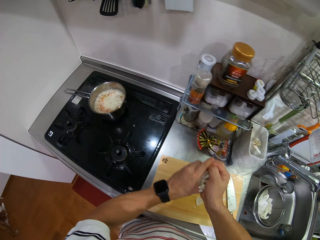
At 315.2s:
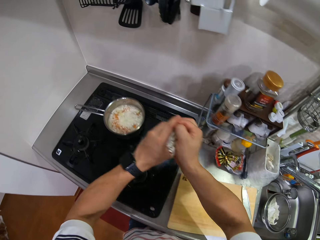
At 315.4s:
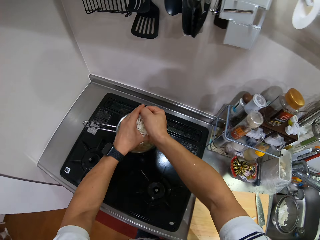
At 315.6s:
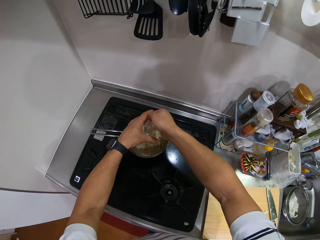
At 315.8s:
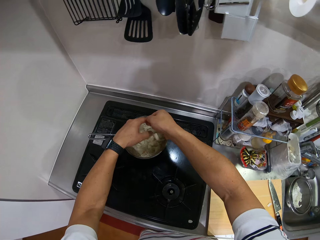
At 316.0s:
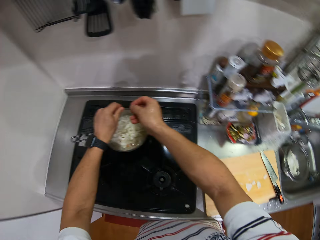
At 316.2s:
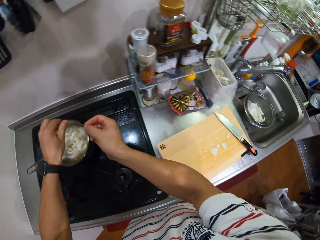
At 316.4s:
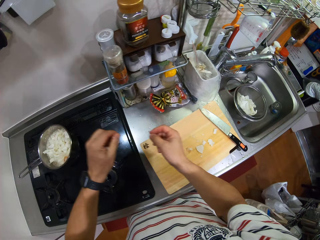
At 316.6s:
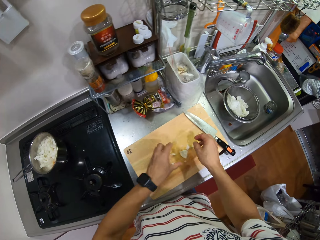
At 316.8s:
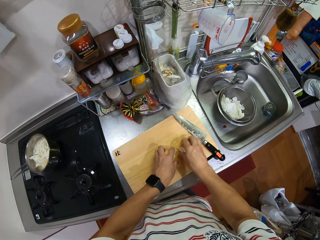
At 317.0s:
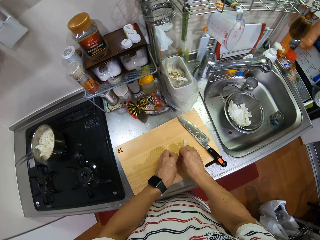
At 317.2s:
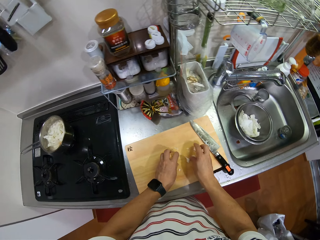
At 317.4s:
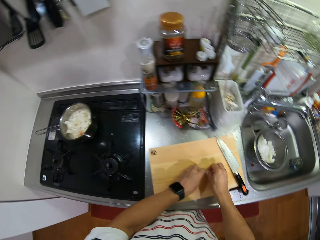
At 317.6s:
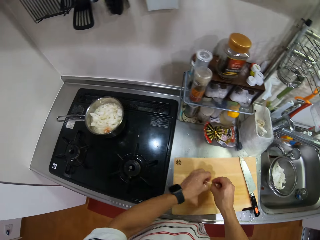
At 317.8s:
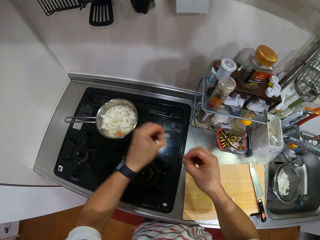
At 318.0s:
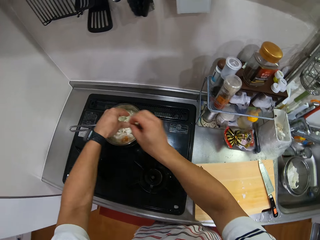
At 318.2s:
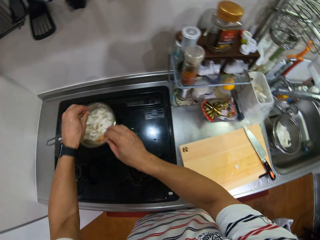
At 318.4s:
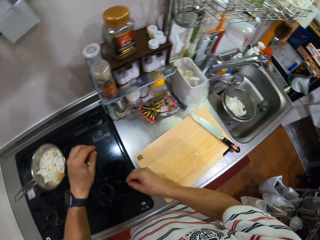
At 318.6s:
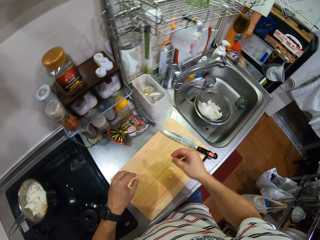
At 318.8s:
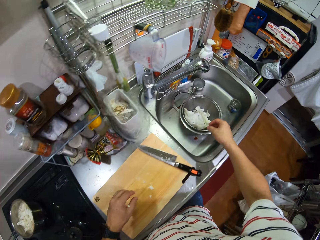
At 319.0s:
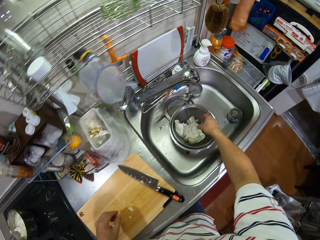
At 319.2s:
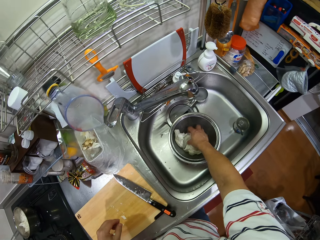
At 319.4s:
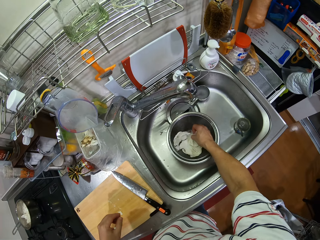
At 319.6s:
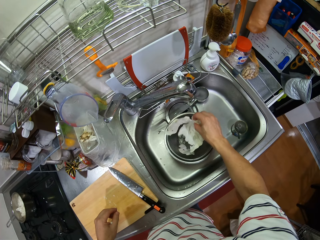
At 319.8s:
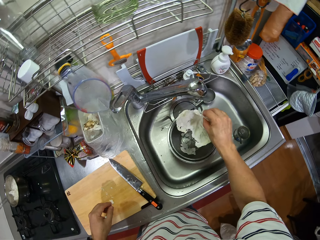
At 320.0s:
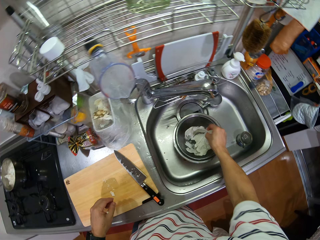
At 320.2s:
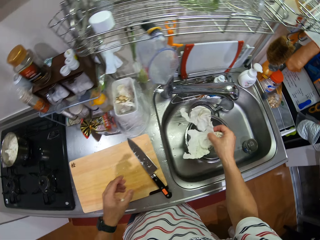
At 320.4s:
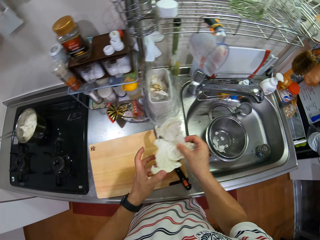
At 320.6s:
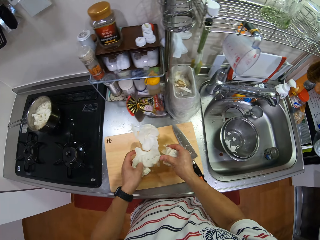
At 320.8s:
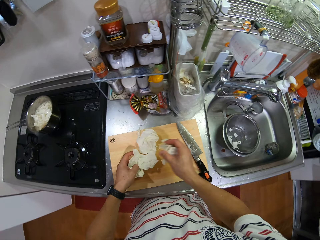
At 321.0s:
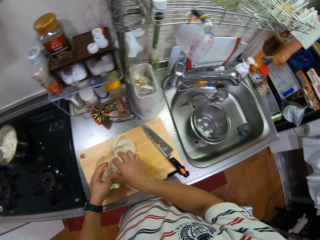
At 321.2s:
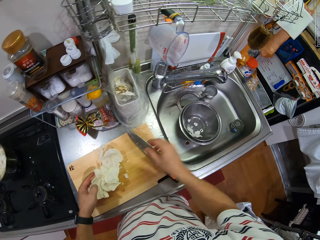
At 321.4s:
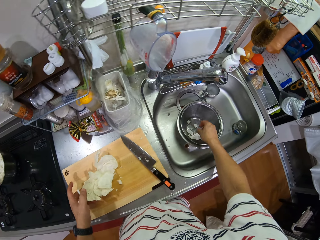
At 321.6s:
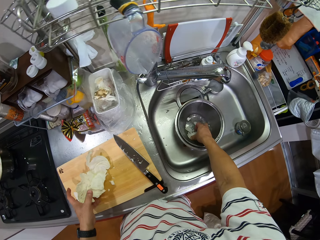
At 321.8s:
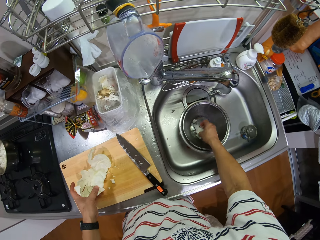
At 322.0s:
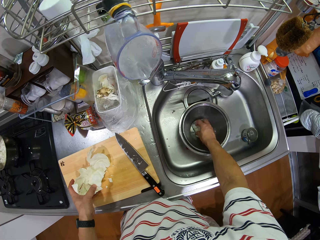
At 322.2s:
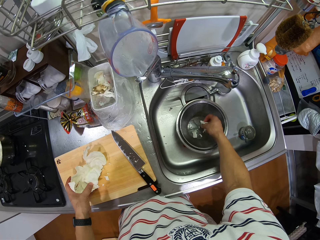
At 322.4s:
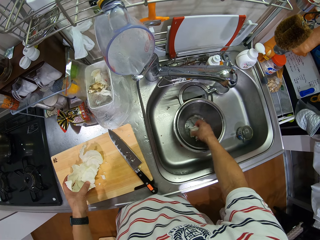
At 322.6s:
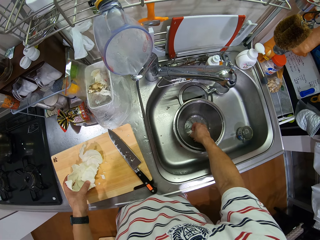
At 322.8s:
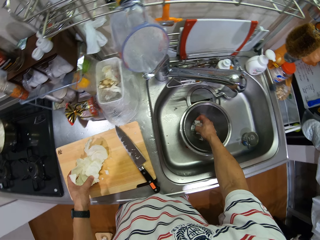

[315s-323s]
The camera wearer puts the cabbage in the cooking pot. They pick the cabbage from the colander. They put the cabbage in the cooking pot. They pick cabbage from the bowl strainer. They put the cabbage on the chopping board. They pick cabbage from the bowl strainer.

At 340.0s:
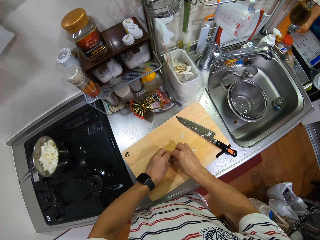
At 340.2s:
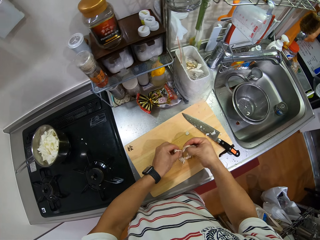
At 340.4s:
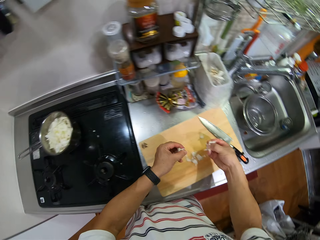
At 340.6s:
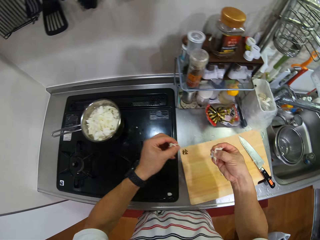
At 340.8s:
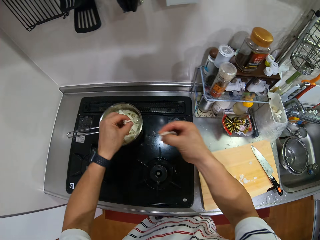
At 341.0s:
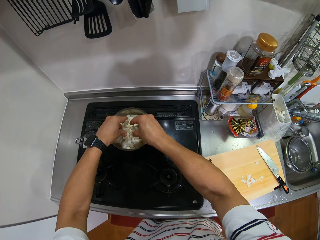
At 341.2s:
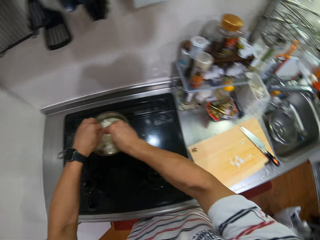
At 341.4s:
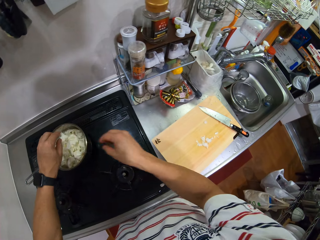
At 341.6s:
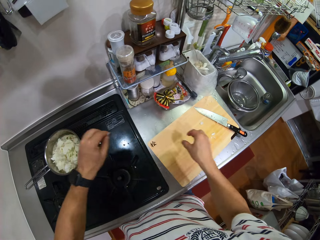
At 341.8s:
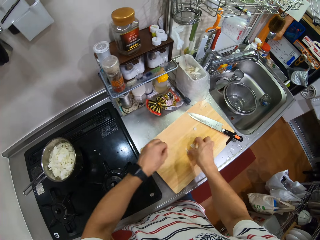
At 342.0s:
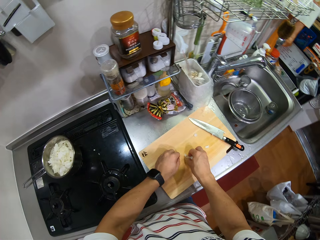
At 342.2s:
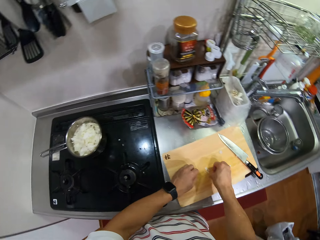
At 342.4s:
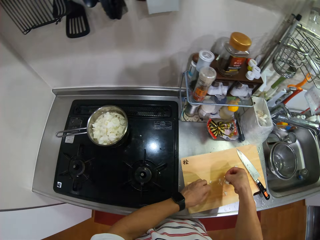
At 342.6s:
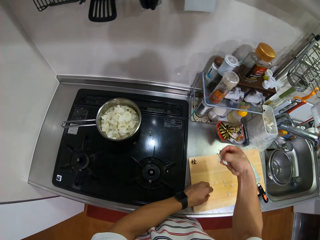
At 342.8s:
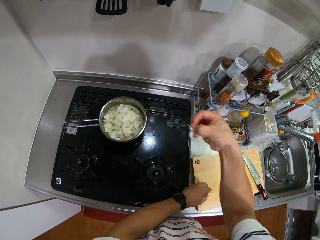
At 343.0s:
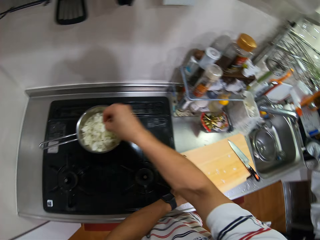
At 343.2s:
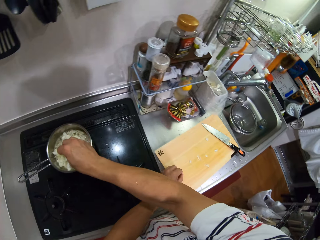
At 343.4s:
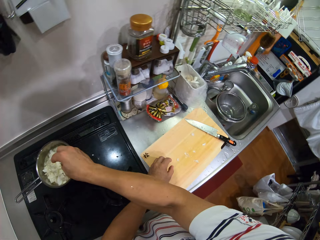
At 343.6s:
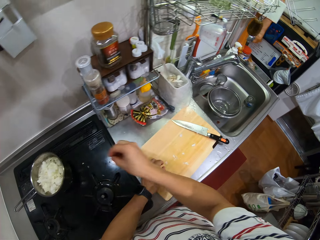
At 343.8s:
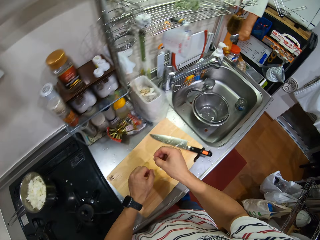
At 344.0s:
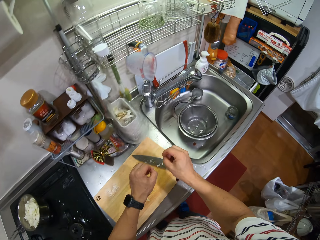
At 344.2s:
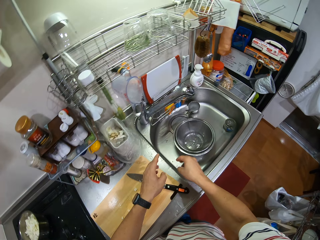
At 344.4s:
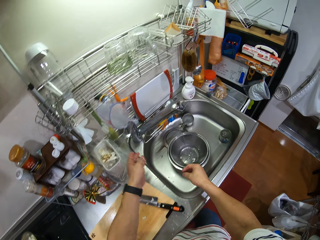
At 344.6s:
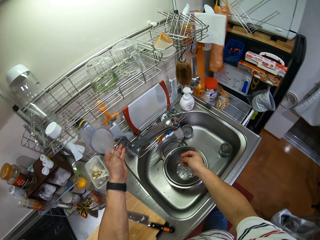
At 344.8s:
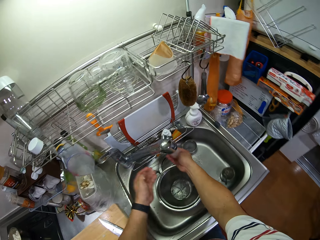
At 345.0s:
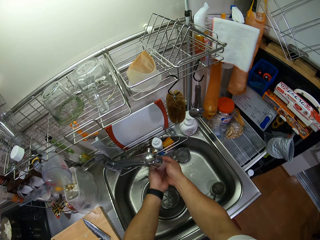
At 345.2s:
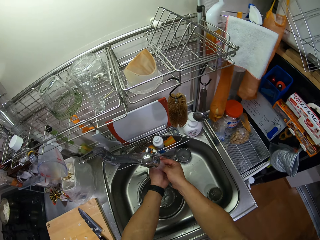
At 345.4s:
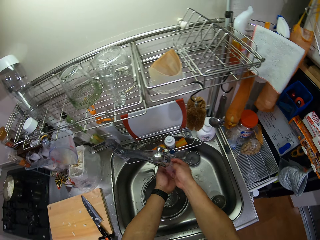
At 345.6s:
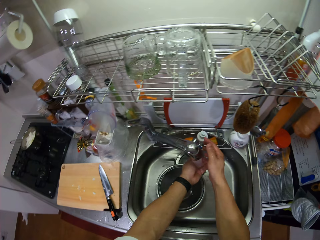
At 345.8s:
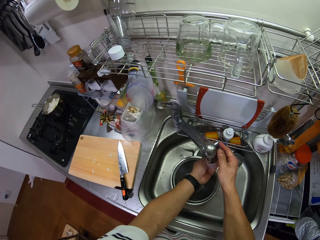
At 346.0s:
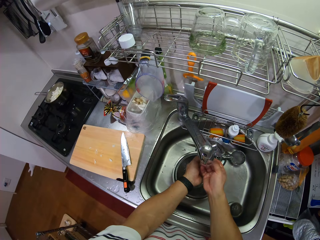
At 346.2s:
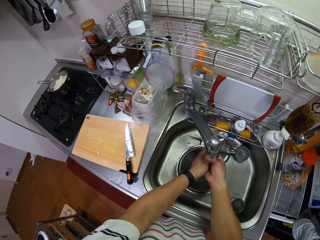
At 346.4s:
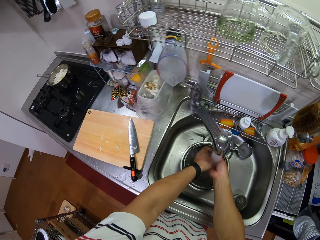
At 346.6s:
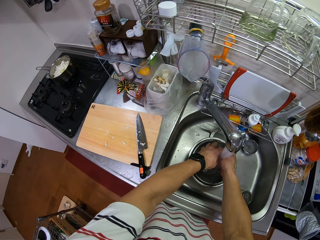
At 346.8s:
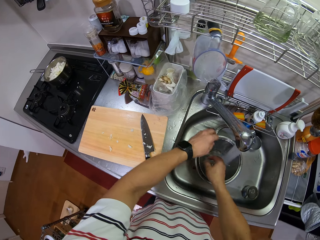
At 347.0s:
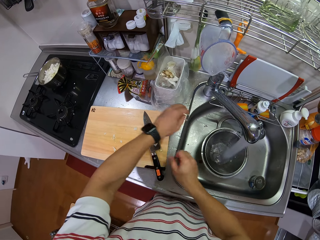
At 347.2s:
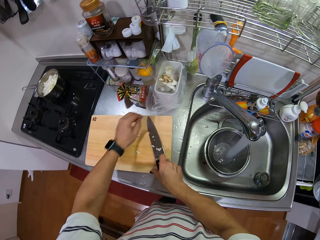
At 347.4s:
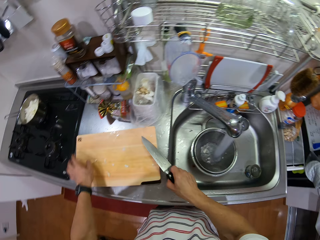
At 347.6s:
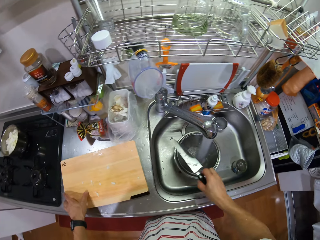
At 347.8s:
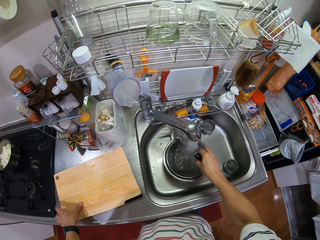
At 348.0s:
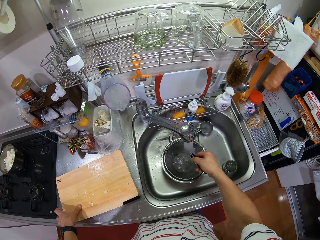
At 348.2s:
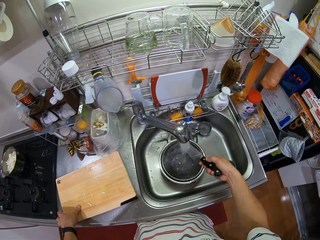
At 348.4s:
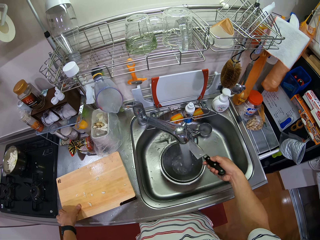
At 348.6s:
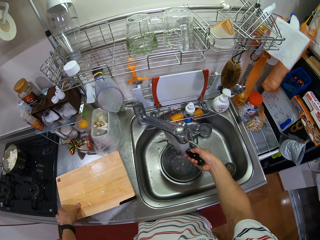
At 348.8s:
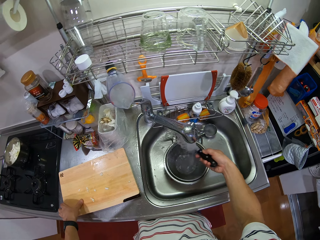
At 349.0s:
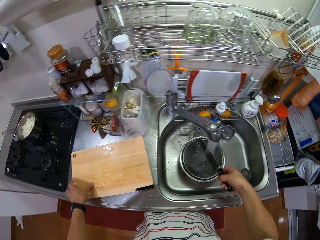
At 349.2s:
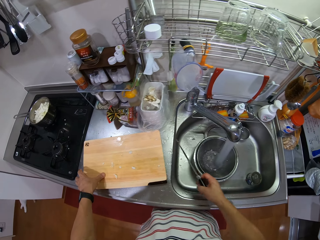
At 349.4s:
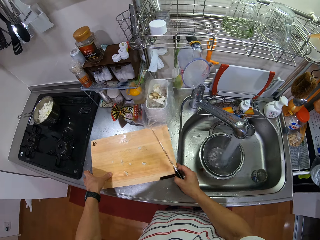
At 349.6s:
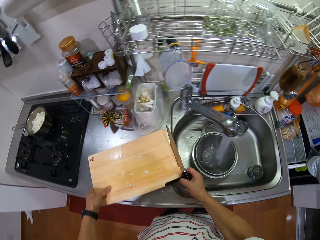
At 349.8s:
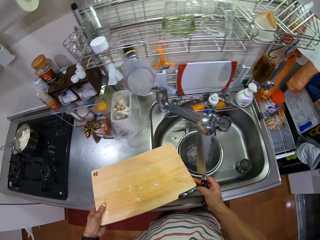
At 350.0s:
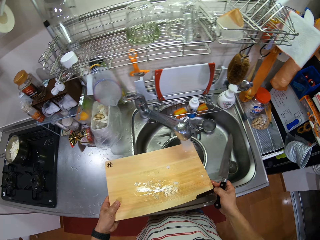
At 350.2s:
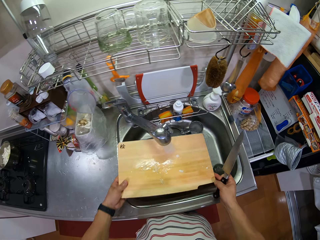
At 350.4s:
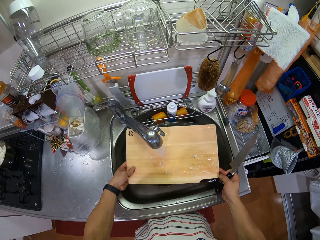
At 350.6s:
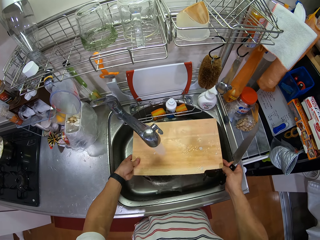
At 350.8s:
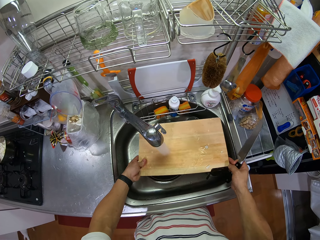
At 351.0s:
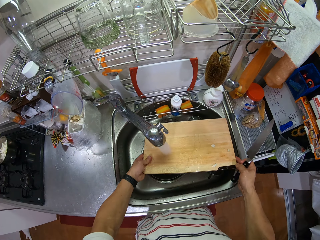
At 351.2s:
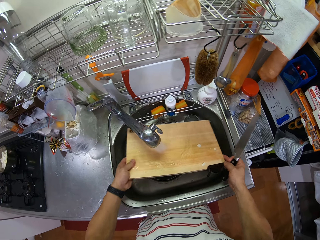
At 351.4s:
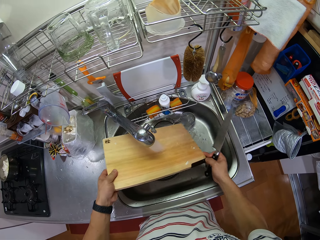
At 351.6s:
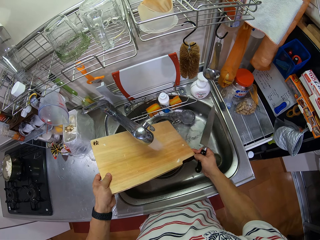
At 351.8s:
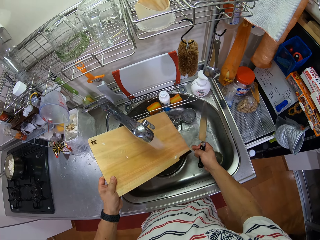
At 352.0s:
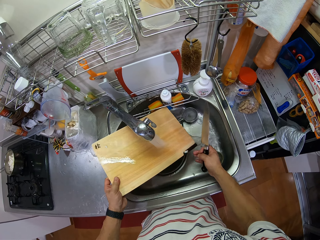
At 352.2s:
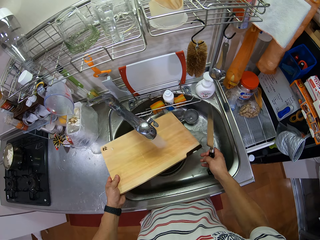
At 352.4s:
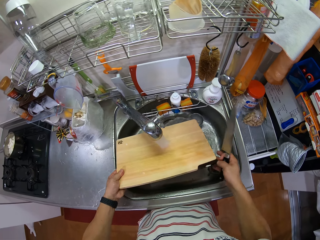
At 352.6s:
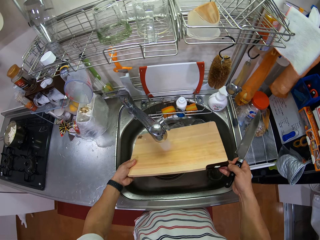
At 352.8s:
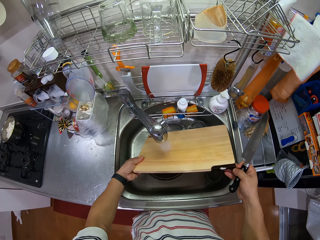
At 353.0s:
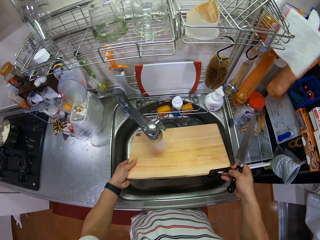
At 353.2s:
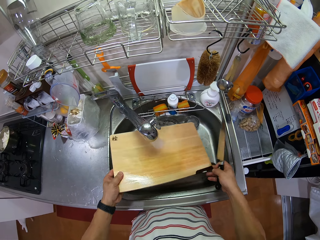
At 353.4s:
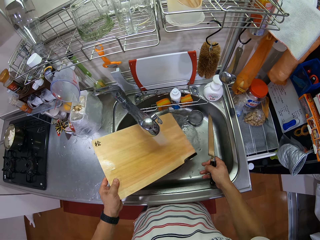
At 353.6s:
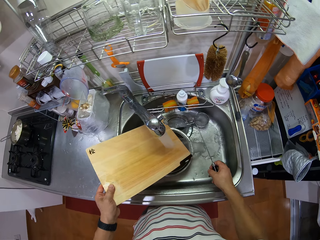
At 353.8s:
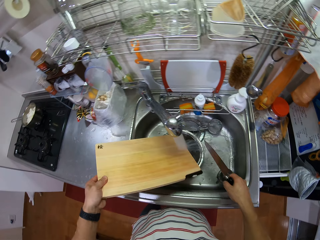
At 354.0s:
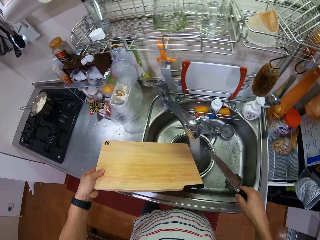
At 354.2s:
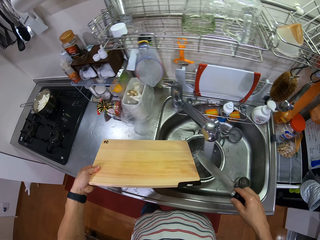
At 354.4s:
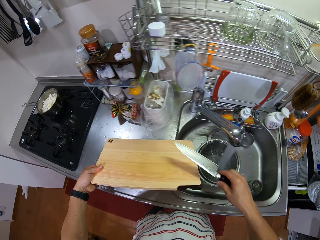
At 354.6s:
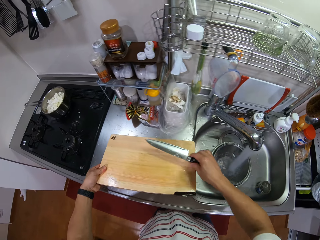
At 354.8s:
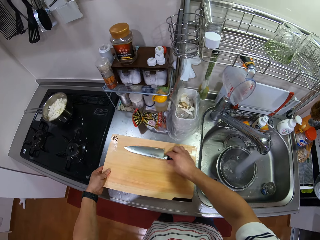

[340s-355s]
The camera wearer picks cabbage from the chopping board. He puts the cabbage in the cooking pot. He picks cabbage from the chopping board. He puts the cabbage in the cooking pot. He opens the tap. He rinses his hand. He moves the faucet. He picks up the knife. He rinses the knife. He picks up the chopping board. He rinses the chopping board.
